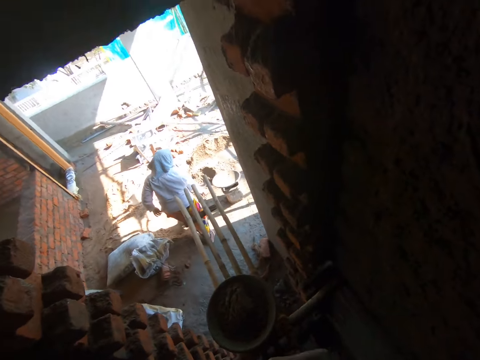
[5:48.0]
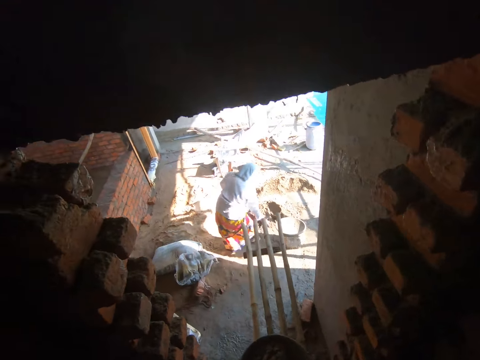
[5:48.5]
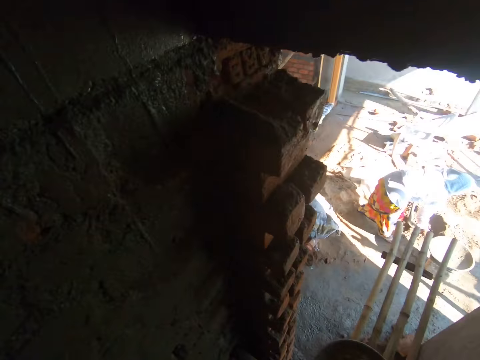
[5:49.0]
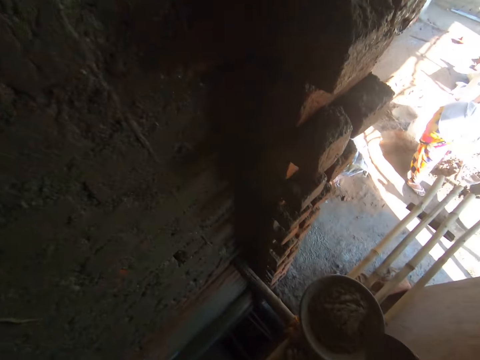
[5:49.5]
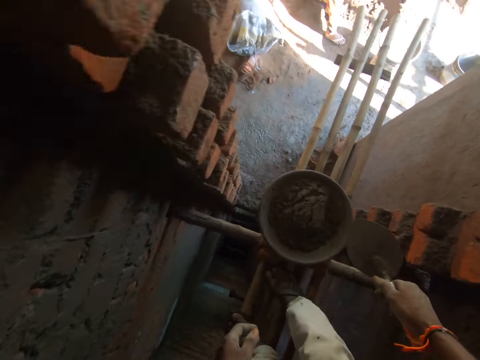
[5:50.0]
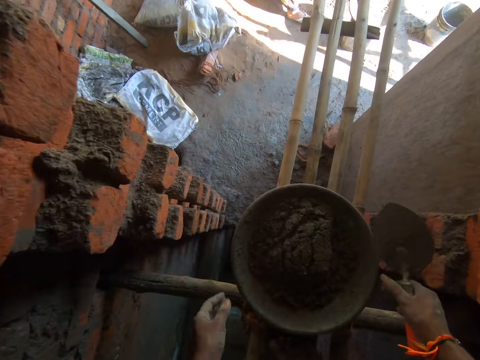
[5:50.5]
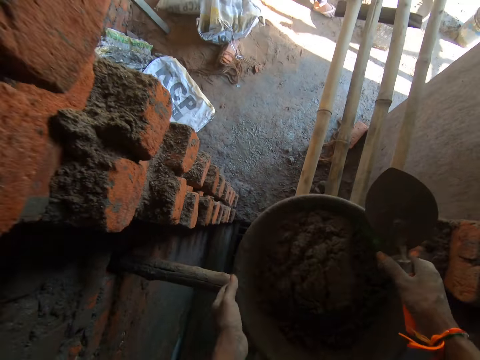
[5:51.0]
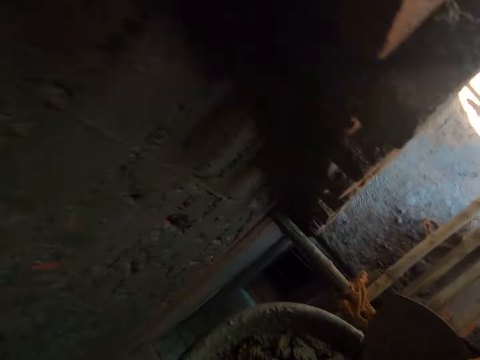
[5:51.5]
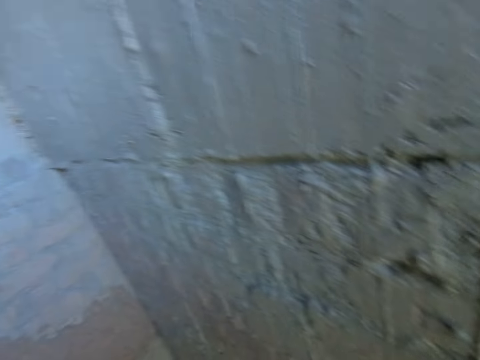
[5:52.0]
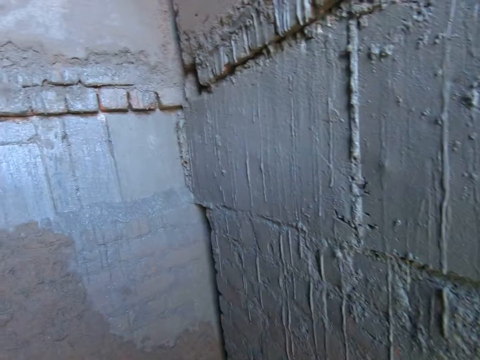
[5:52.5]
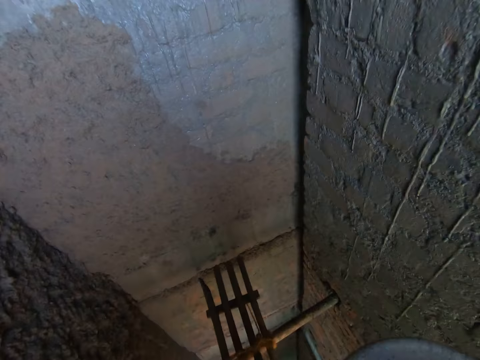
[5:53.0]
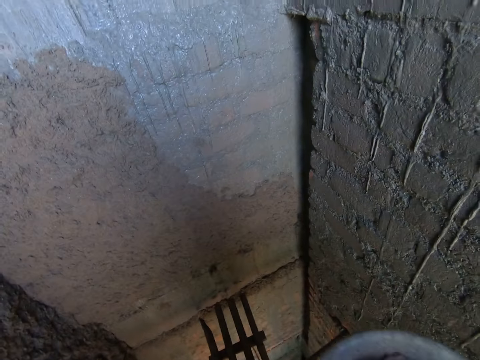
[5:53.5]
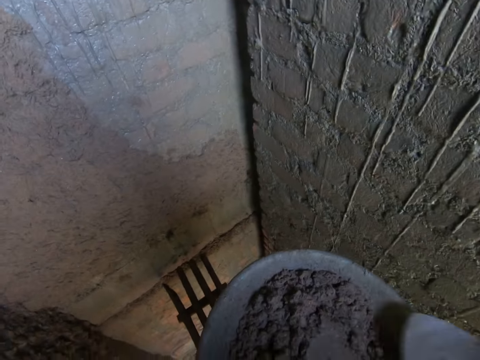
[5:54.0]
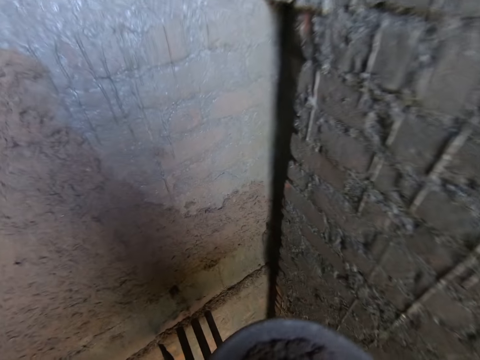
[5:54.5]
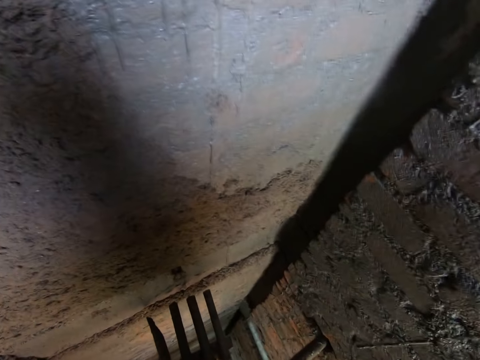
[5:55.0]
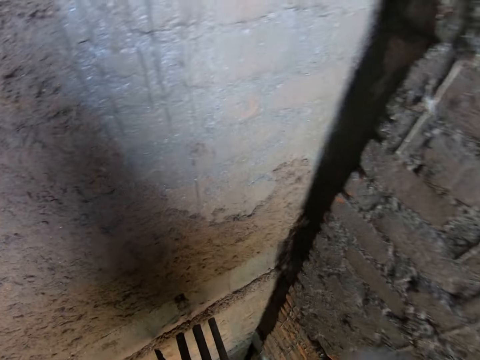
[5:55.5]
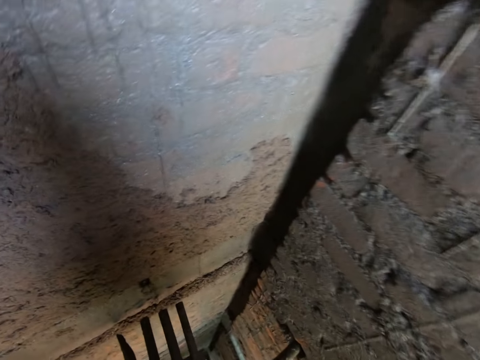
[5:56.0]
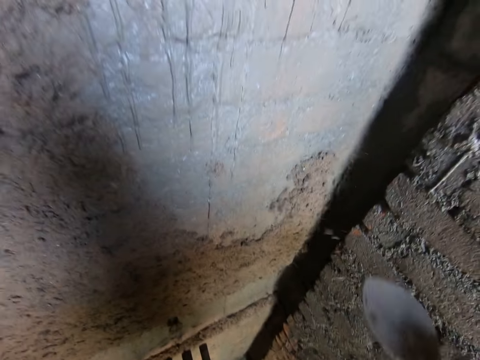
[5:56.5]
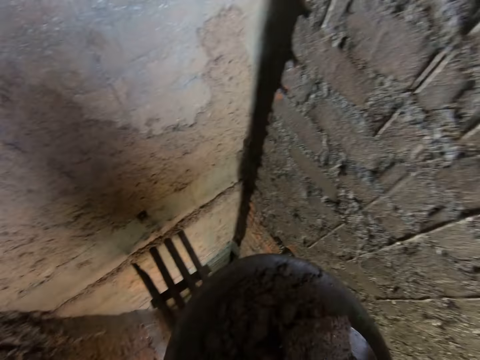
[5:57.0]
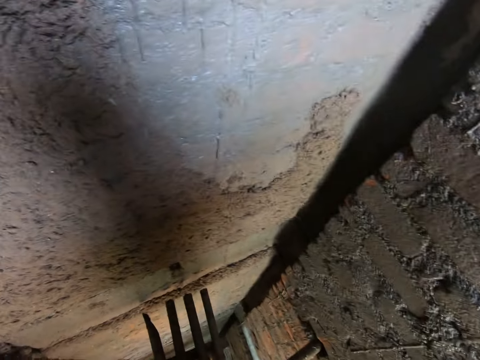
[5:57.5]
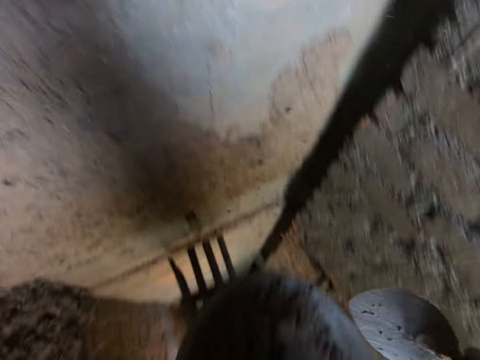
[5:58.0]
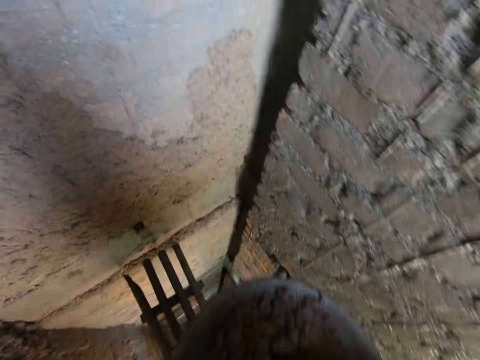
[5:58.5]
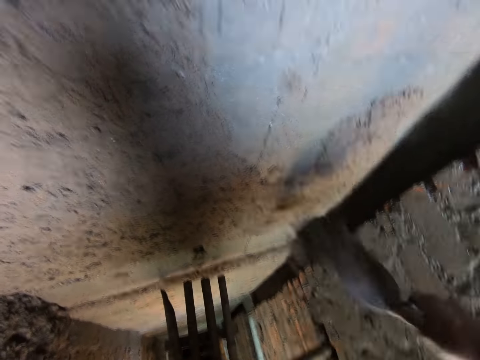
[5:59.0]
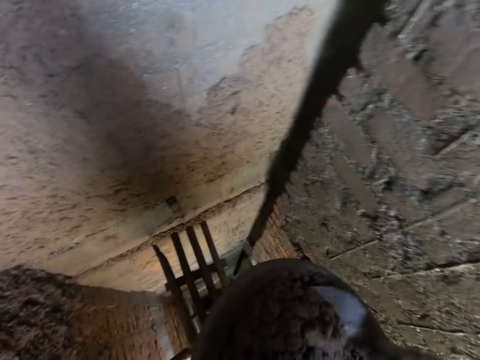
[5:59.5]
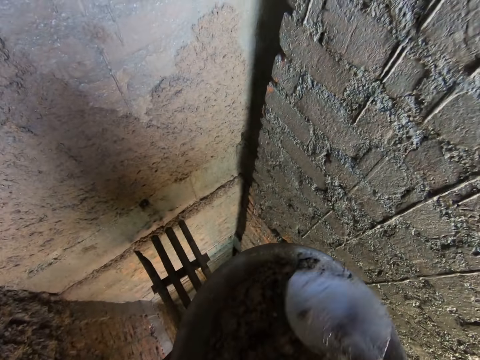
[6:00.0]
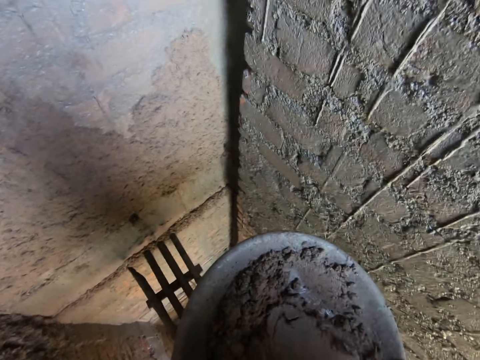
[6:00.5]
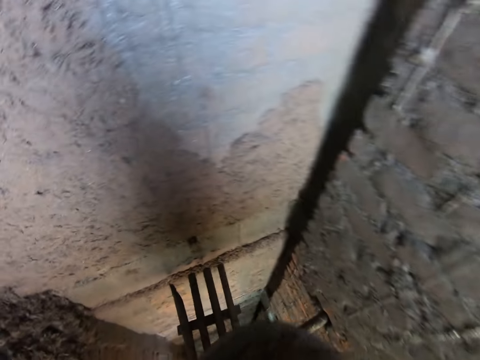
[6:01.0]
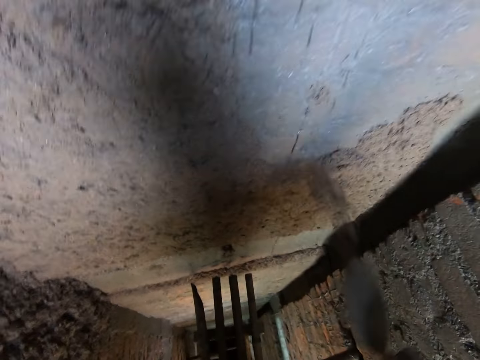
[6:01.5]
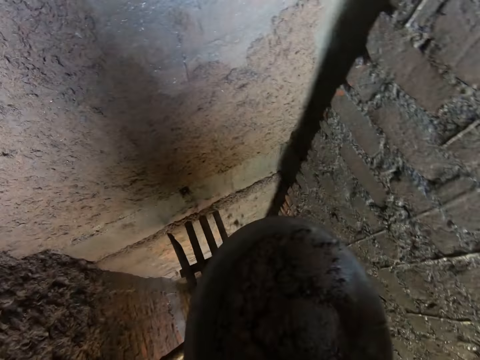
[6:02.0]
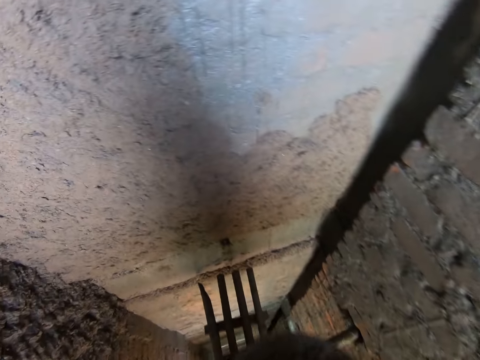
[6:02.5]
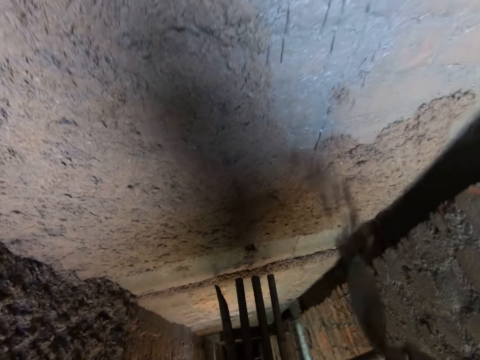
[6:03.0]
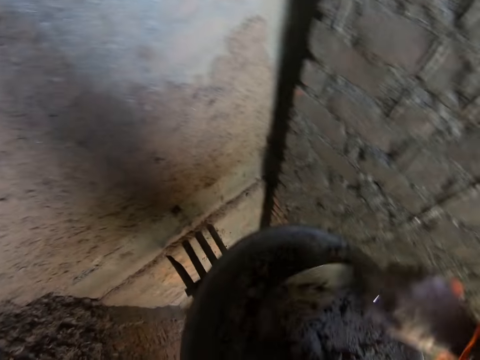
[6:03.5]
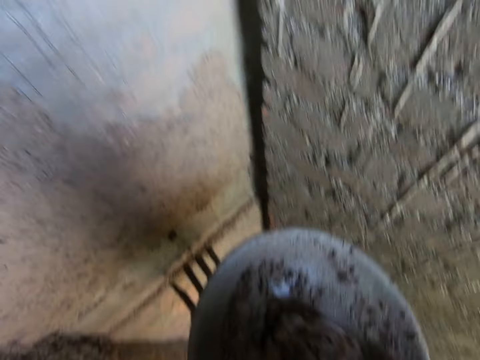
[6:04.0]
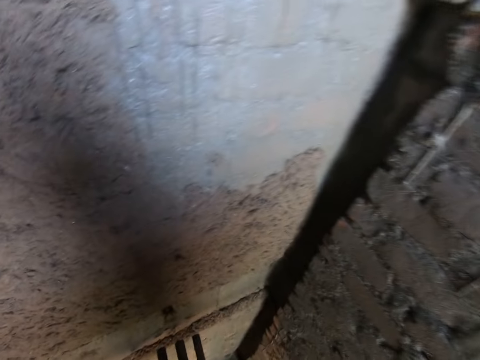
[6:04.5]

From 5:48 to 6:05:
The camera wearer picks up the pan from the bamboo sticks with both hands. He scoops cement mortar from the pan with the trowel in his right hand. He splatters the cement mortar on the wall with the trowel in his right hand. He splatters it again. He scoops cement mortar from the pan with the trowel in his right hand. He splatters the cement mortar on the wall with the trowel in his right hand. He scoops cement mortar from the pan with the trowel in his right hand. He splatters the cement mortar on the wall with the trowel in his right hand. He mixes cement mortar in the pan with the trowel in his right hand. He scoops cement mortar from the pan with the trowel in his right hand. He splatters the cement mortar on the wall with the trowel in his right hand. He scoops cement mortar from the pan with the trowel in his right hand. He splatters the cement mortar on the wall with the trowel in his right hand. He scoops cement mortar from the pan with the trowel in his right hand.

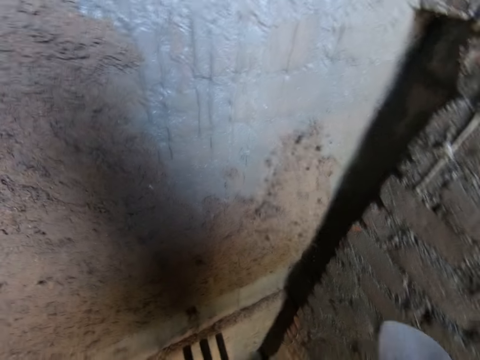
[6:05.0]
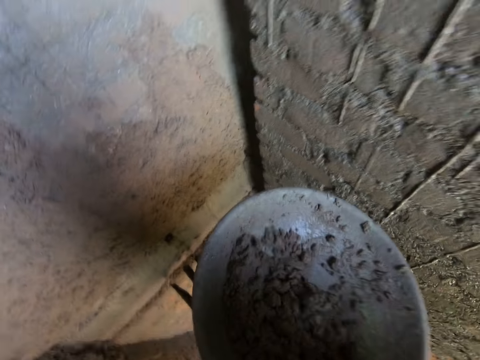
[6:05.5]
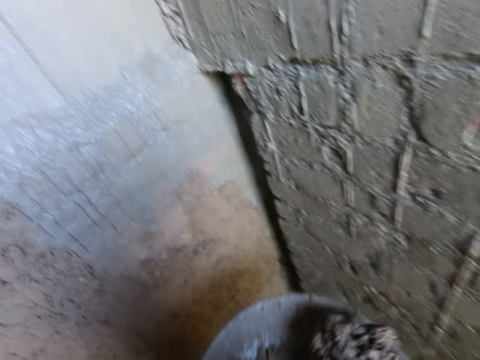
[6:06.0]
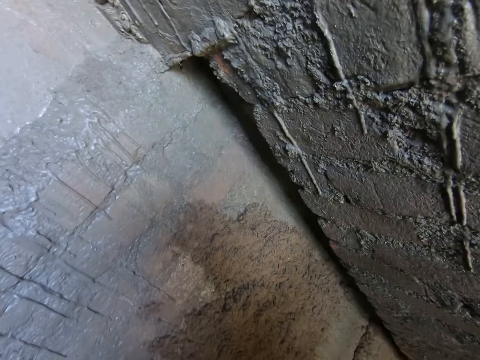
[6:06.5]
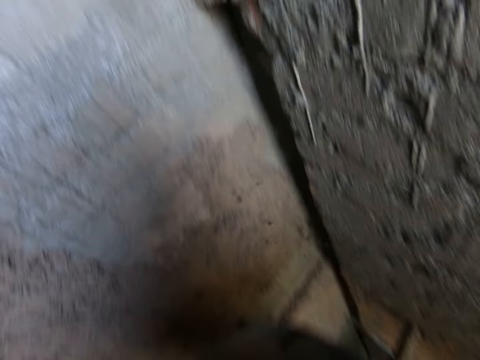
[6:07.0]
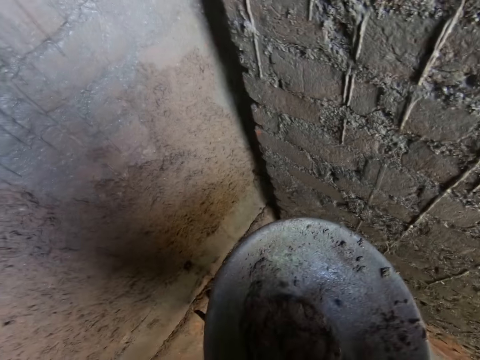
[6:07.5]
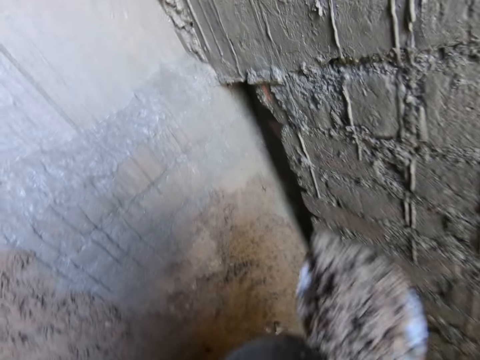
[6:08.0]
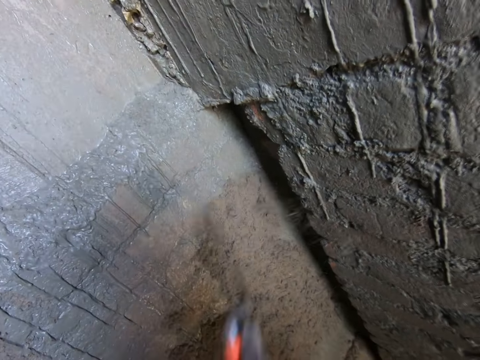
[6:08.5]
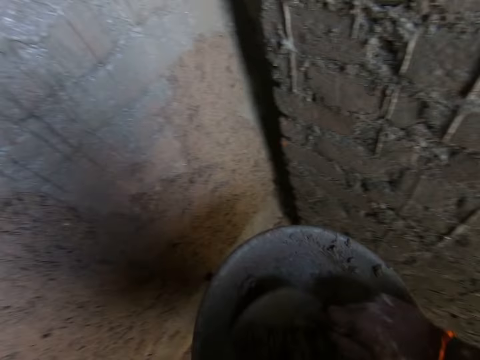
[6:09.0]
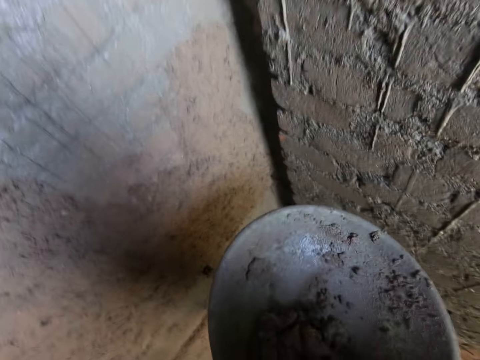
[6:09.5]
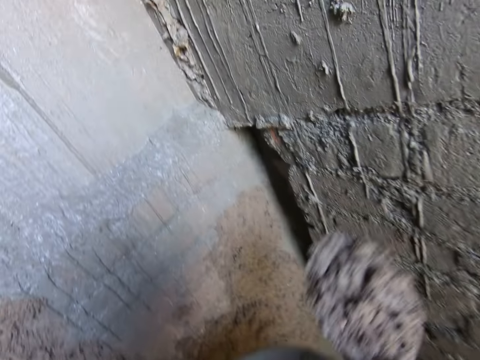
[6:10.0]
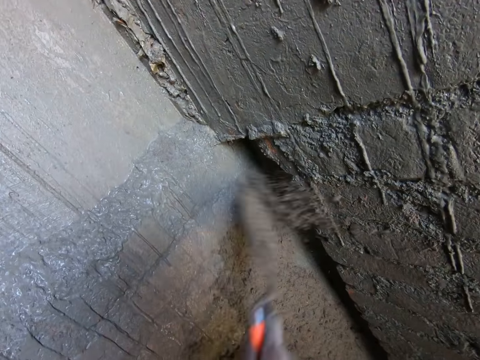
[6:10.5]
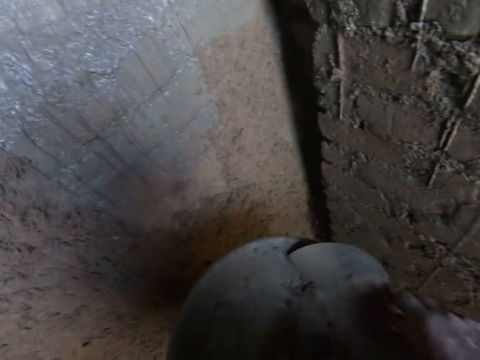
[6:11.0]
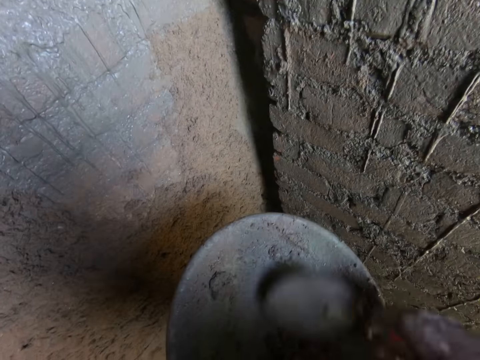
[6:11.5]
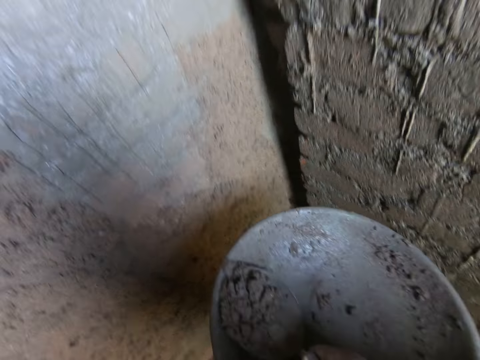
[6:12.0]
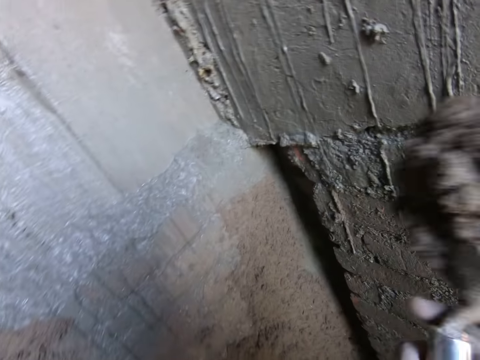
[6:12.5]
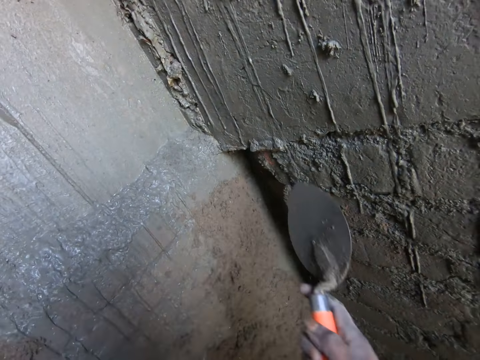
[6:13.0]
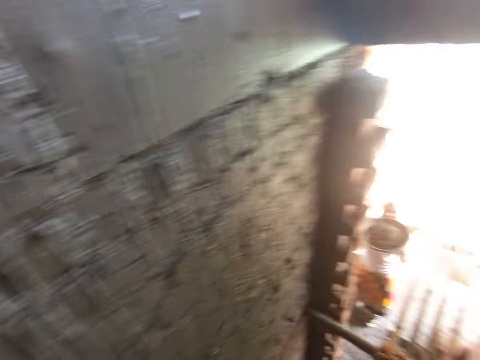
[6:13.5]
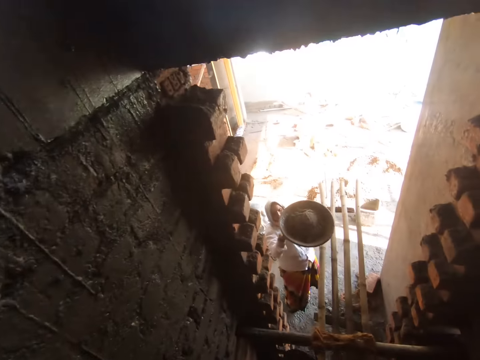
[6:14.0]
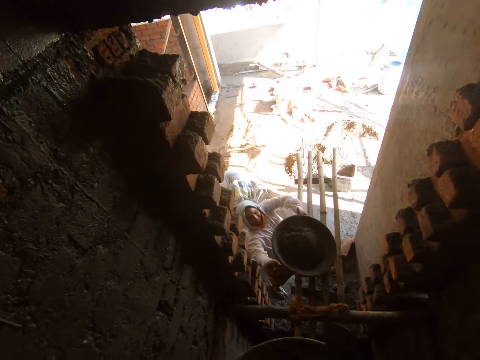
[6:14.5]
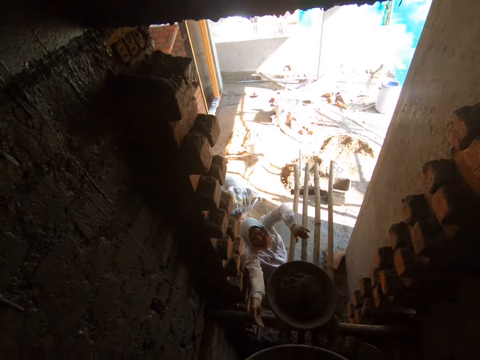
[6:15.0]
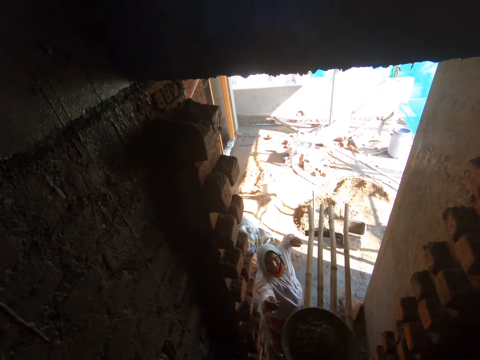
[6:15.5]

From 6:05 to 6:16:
The camera wearer splatters the cement mortar on the wall with the trowel in his right hand. He scoops cement mortar from the pan with the trowel in his right hand. He splatters the cement mortar on the wall with the trowel in his right hand. He scoops cement mortar from the pan with the trowel in his right hand. He splatters the cement mortar on the wall with the trowel in his right hand. He scoops cement mortar from the pan with the trowel in his right hand. He splatters the cement mortar on the wall with the trowel in his right hand. He scrapes cement mortar in the pan with the trowel in his right hand. He scoops cement mortar from the pan with the trowel in his right hand. He splatters the cement mortar on the wall with the trowel in his right hand. The woman places the pan on the bamboo sticks with both hands. The camera wearer interacts with the woman.
